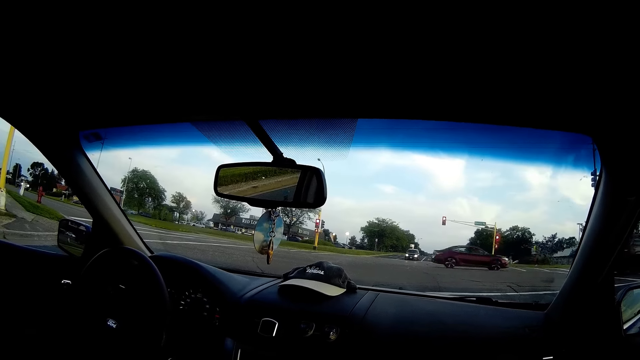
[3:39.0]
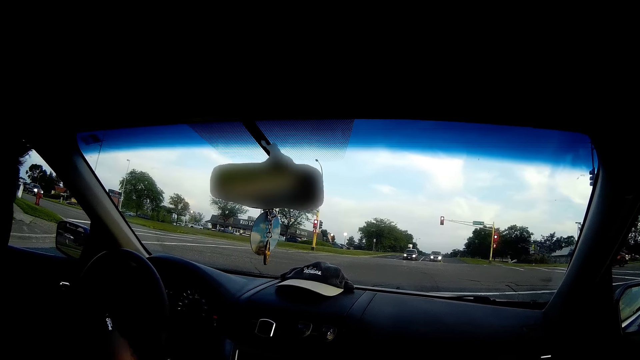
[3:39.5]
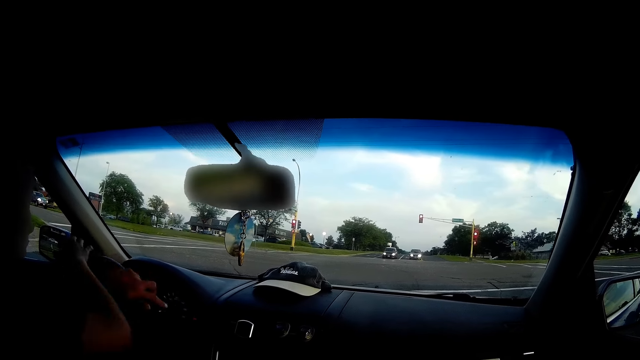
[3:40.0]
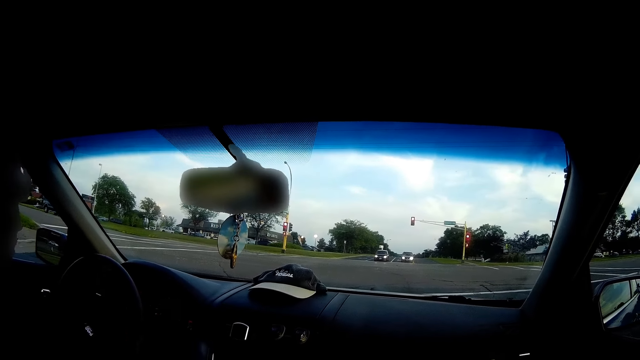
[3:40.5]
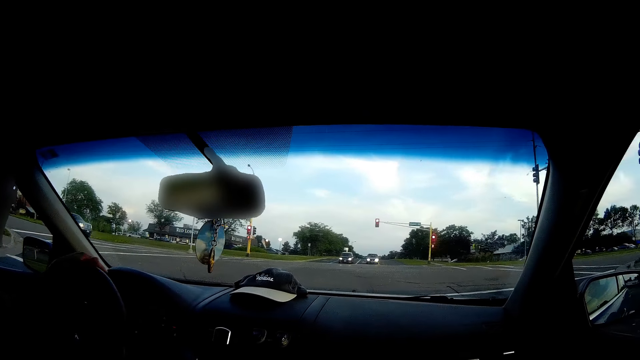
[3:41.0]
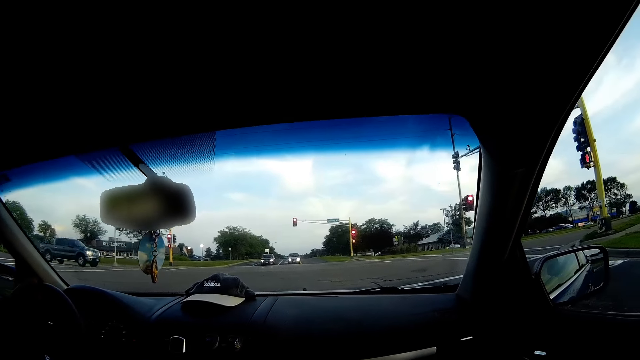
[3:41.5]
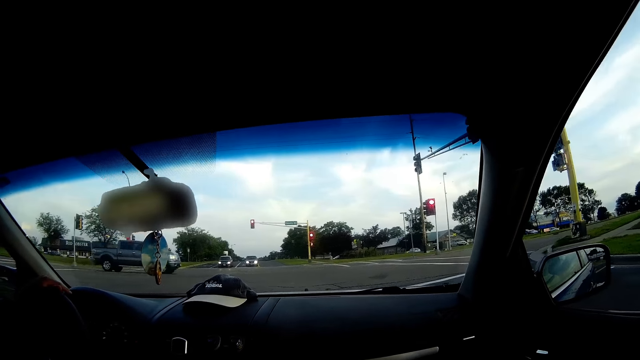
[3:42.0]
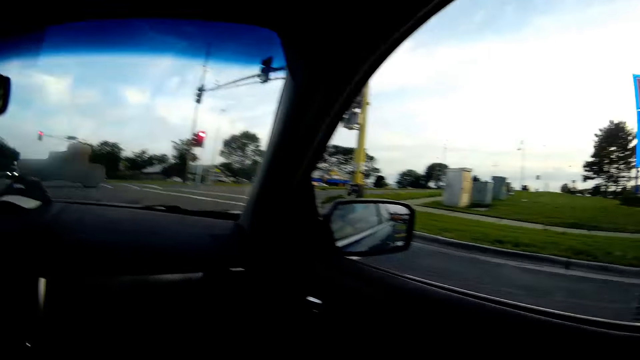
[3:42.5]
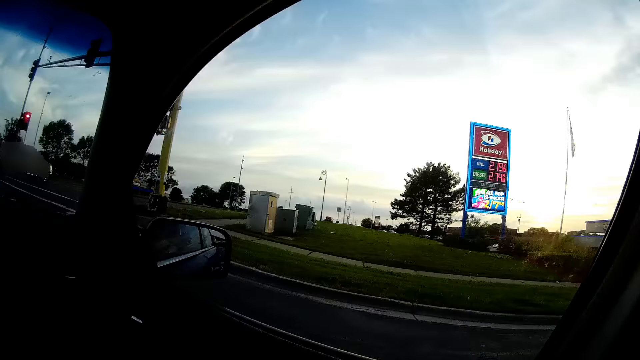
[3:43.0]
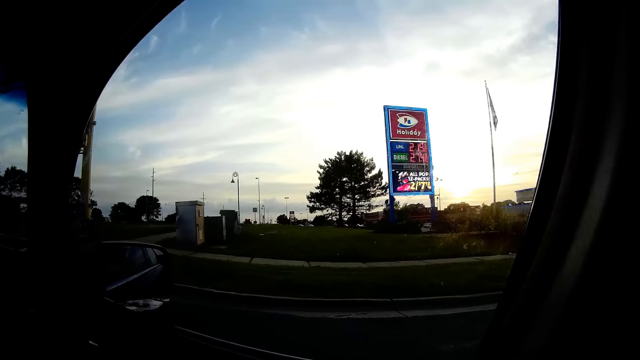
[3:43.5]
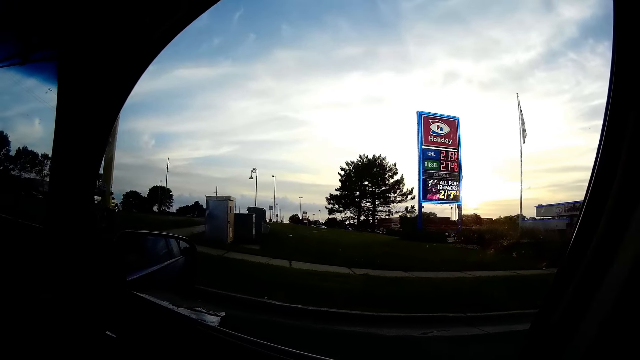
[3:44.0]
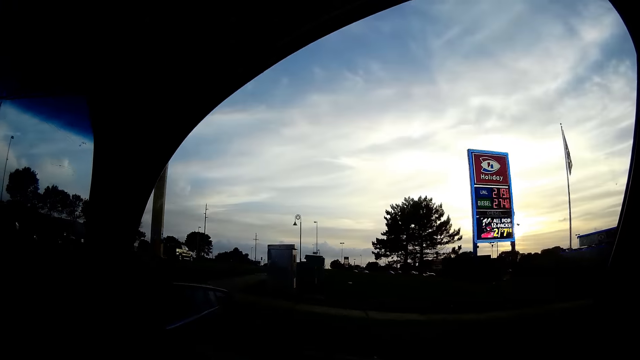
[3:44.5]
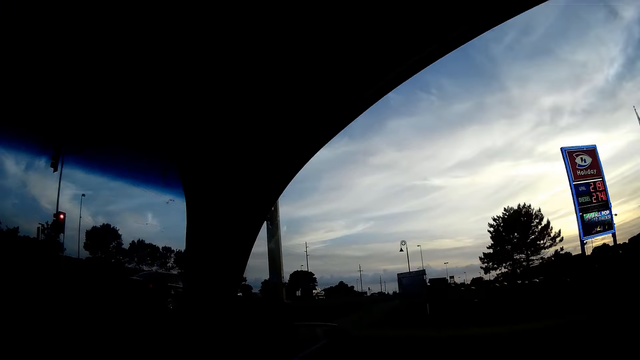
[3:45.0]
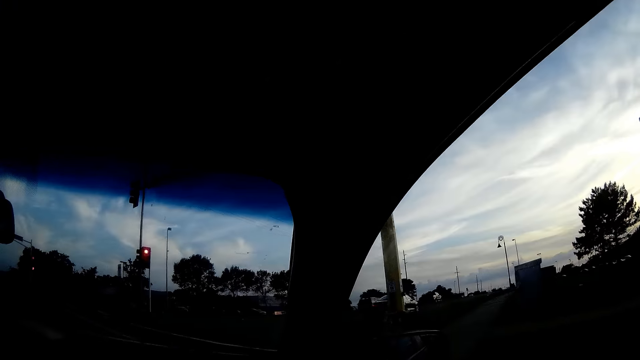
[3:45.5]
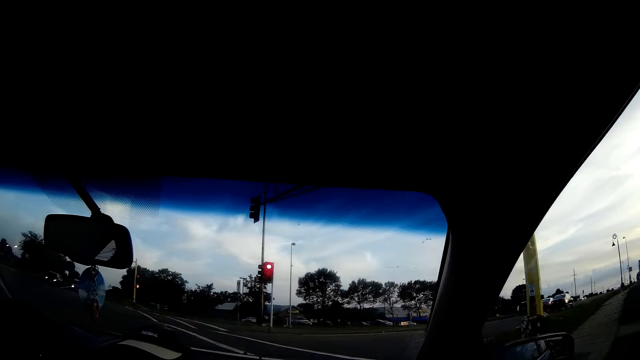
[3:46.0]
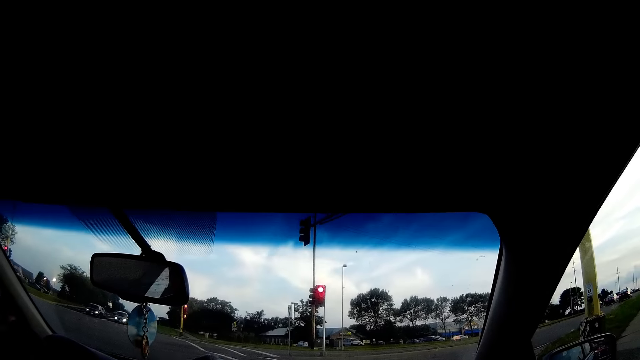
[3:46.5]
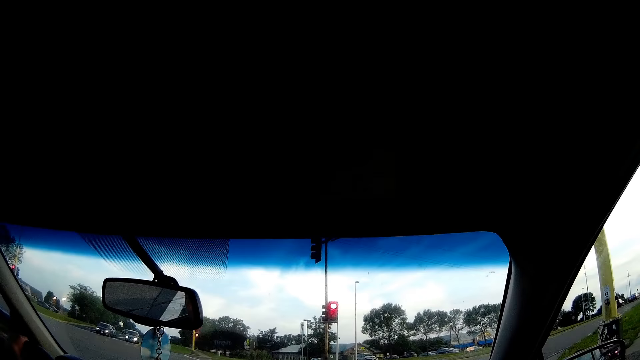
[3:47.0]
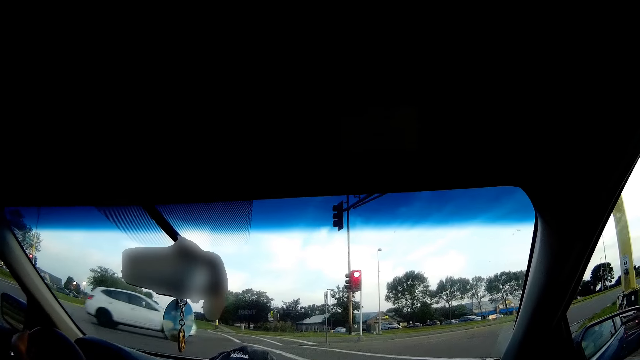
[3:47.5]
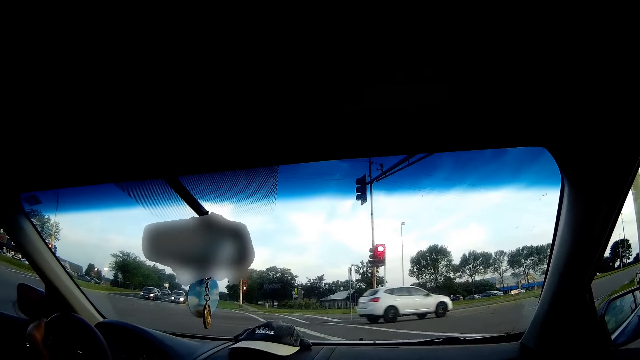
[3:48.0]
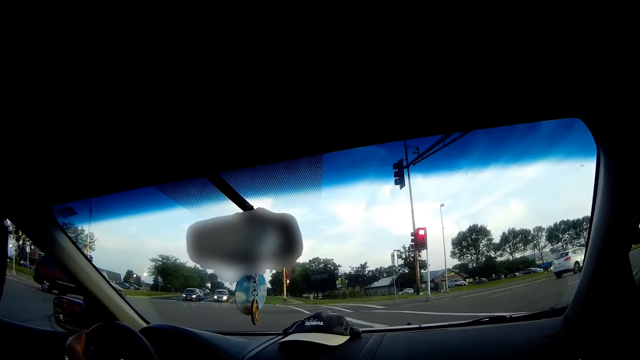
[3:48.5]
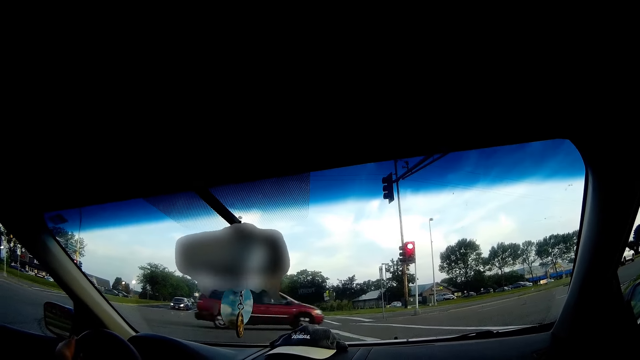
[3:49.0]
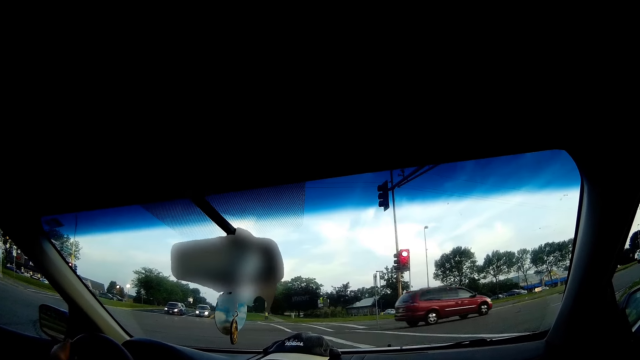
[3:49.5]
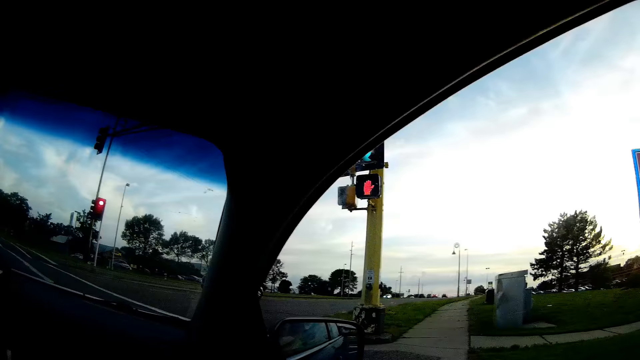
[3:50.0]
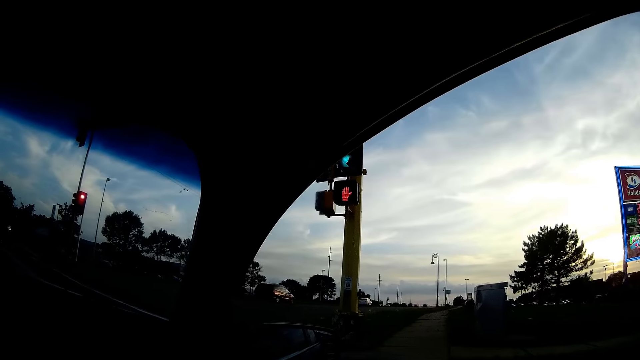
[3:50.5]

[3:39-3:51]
A man drives a car down the road with his hands. The man stops the car with his feet on the brake in front of a traffic light. The camera wearer looks through the window of the car.

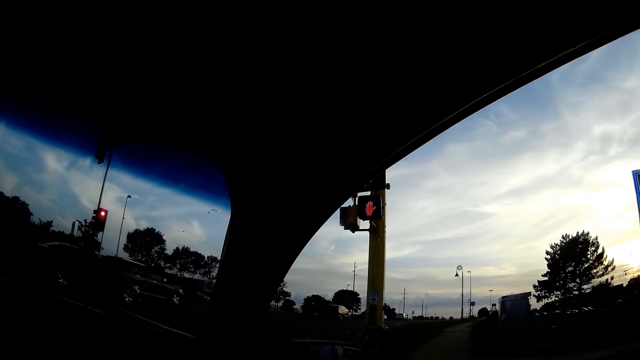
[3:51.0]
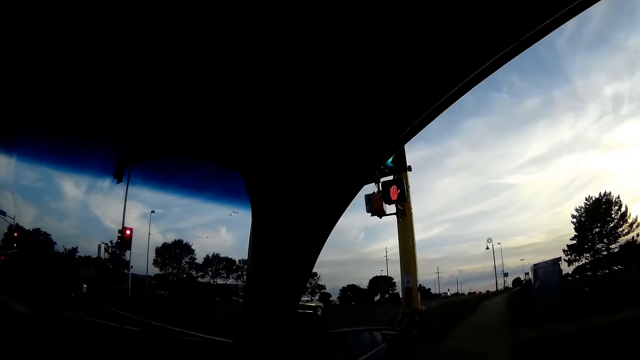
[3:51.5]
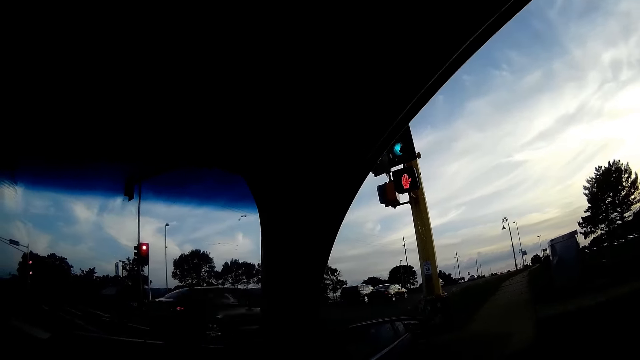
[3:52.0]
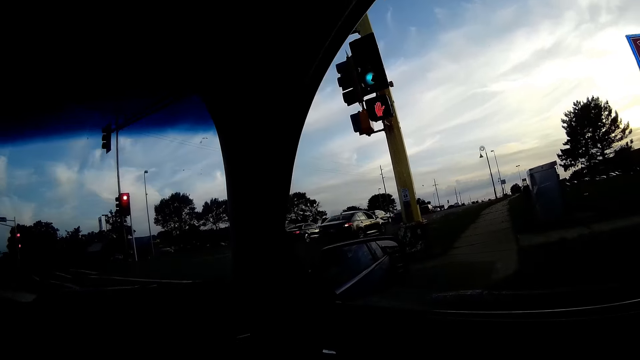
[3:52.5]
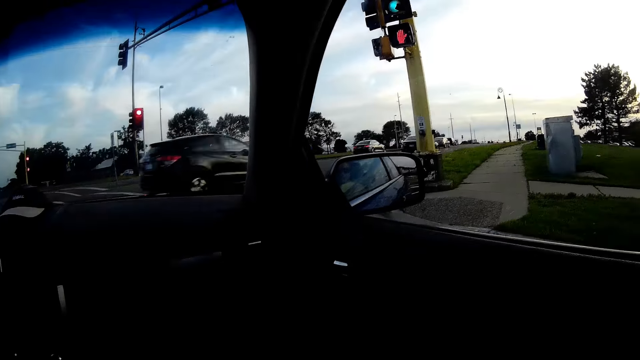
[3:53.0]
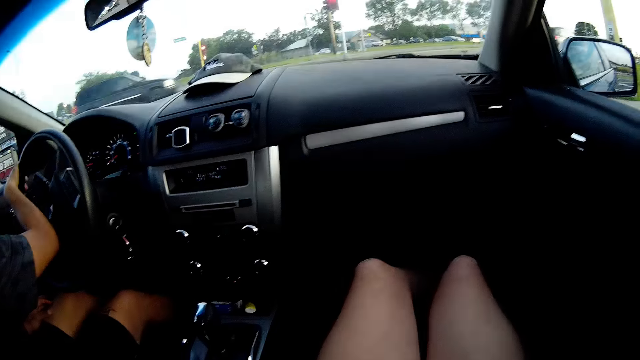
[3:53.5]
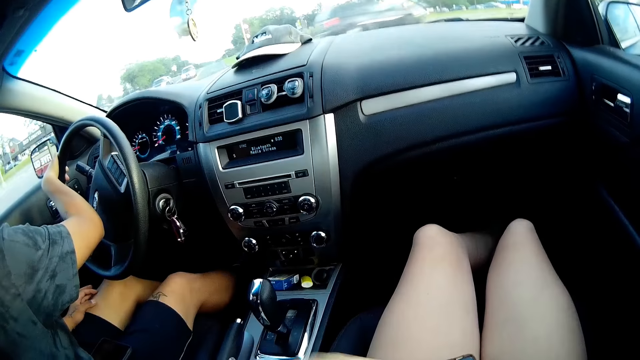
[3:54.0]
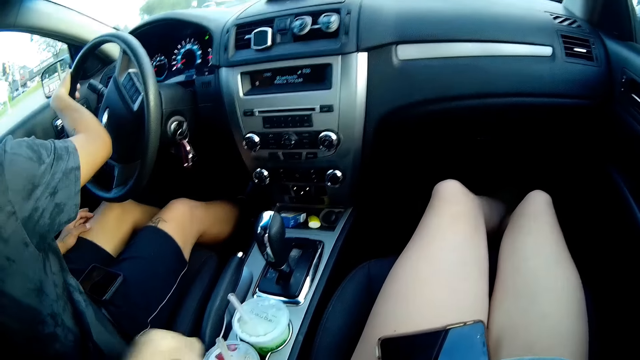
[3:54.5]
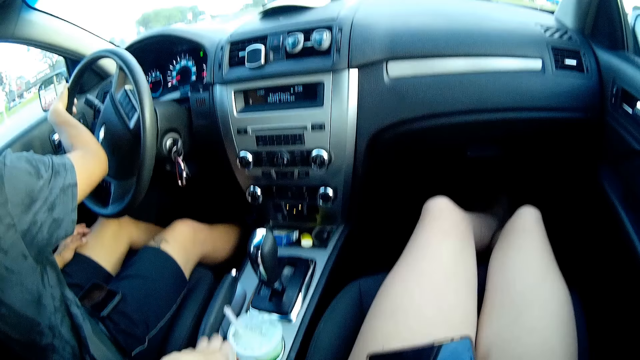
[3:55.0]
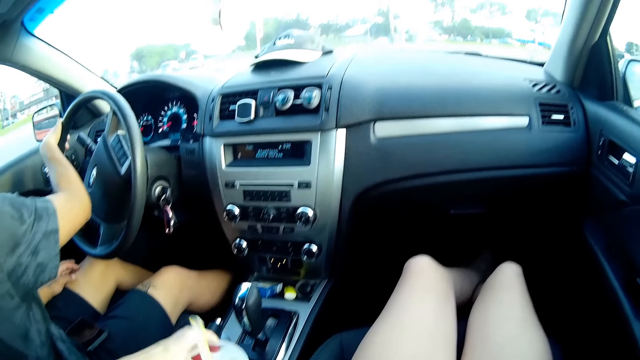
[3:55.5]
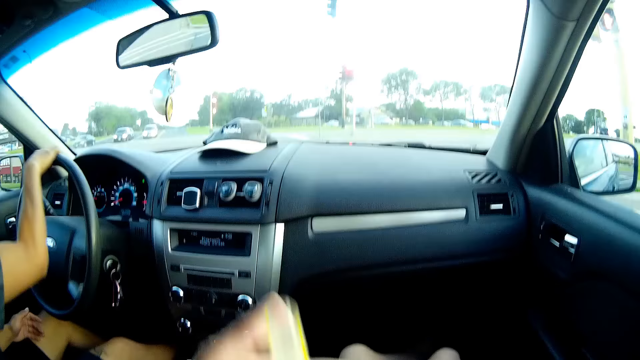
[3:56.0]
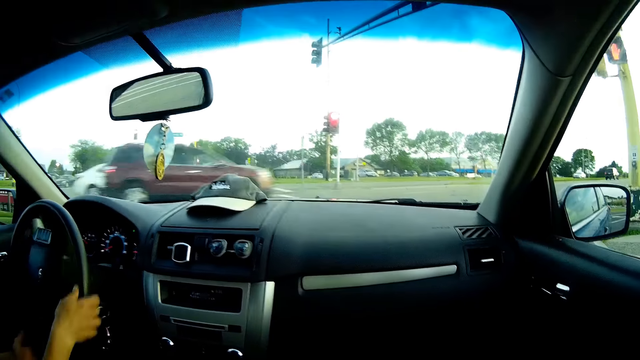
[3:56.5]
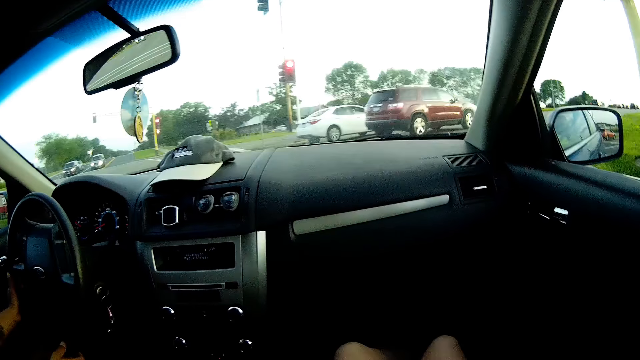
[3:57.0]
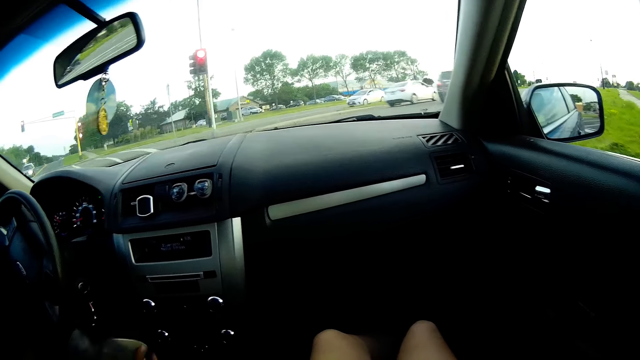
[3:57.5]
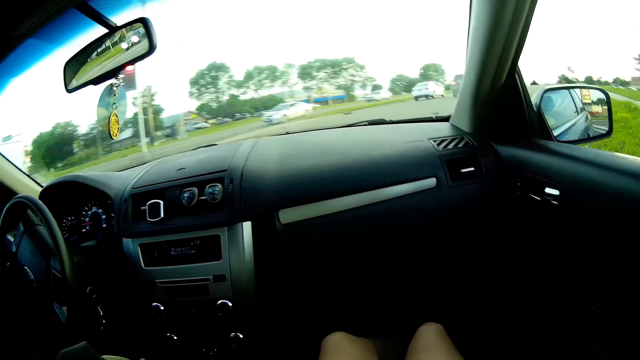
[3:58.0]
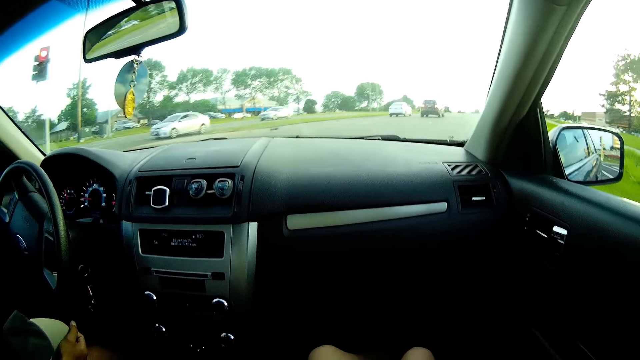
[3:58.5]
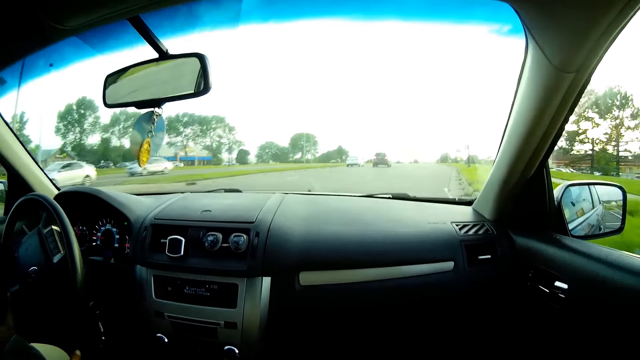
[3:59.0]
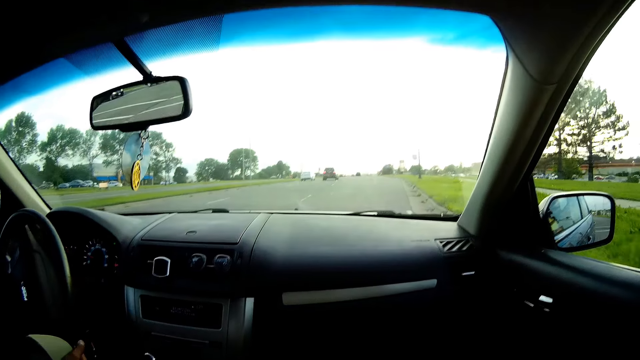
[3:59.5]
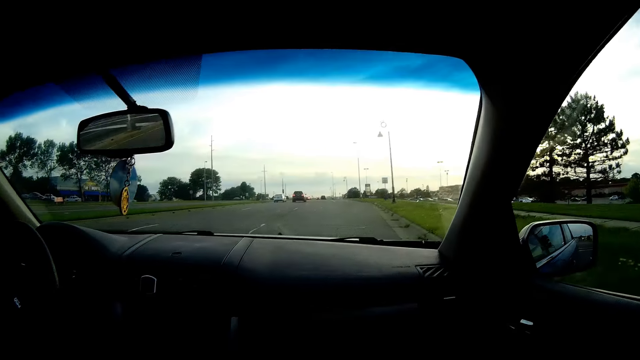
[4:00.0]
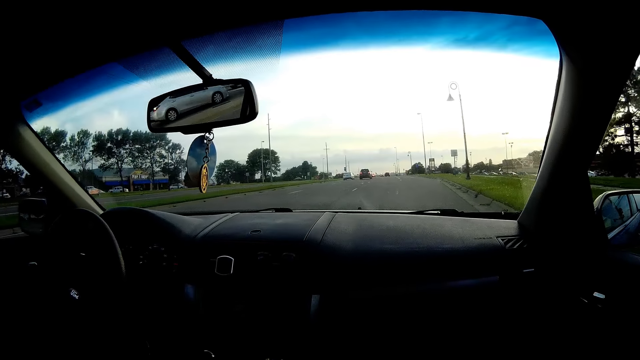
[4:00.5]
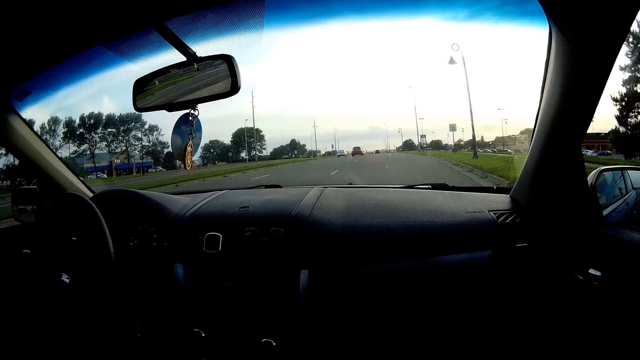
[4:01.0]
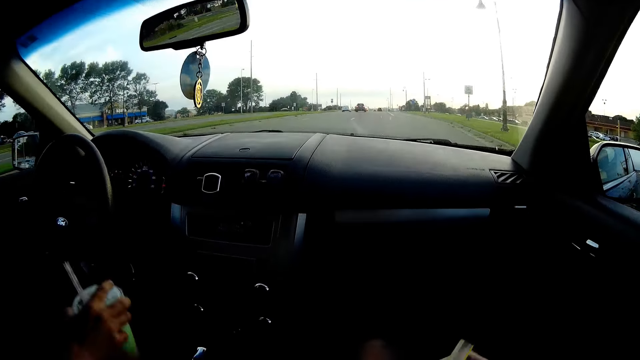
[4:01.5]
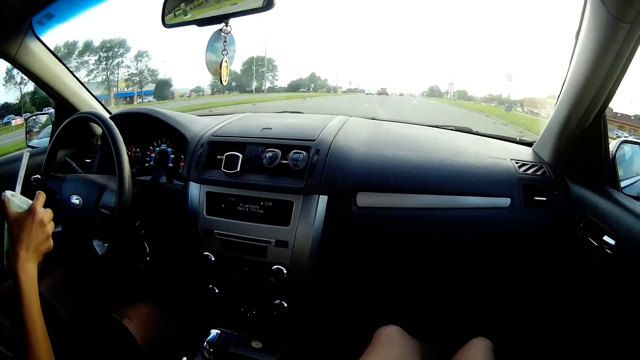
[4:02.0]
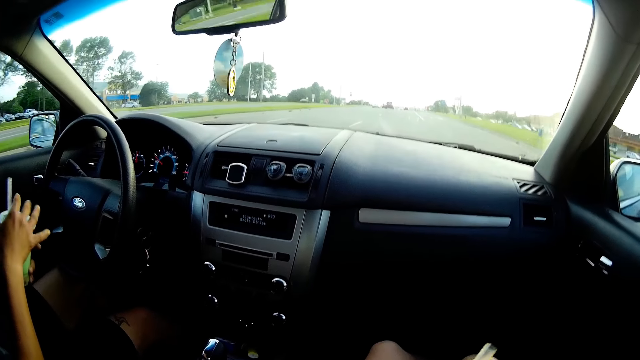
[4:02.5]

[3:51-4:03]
A man drives a car down the road with his hands. The camera wearer picks up a tin of juice. The man picks the green cup of juice from the compartment with his right hand. The man passes the green cup of juice from his right hand to his left hand.
